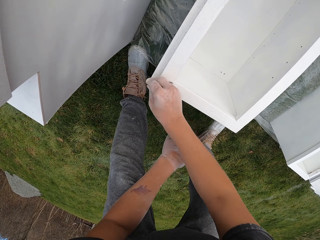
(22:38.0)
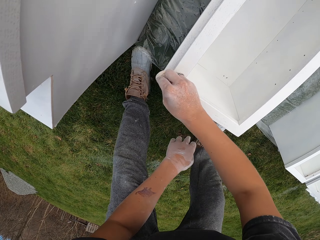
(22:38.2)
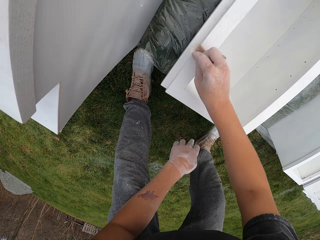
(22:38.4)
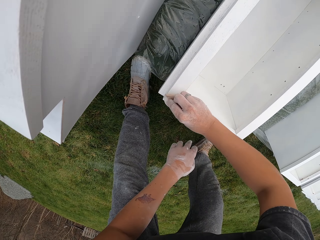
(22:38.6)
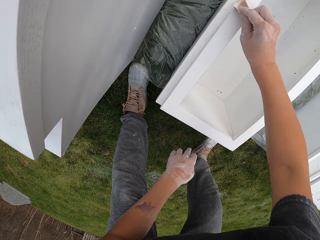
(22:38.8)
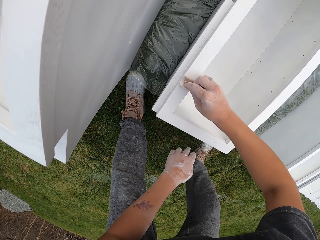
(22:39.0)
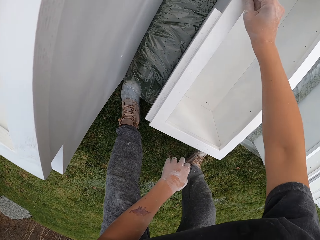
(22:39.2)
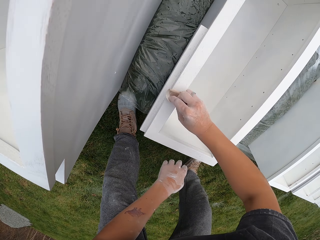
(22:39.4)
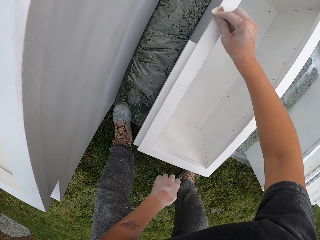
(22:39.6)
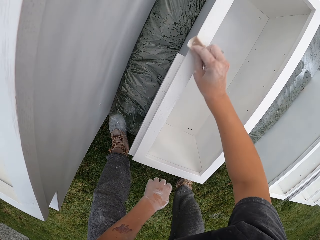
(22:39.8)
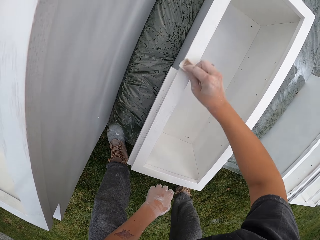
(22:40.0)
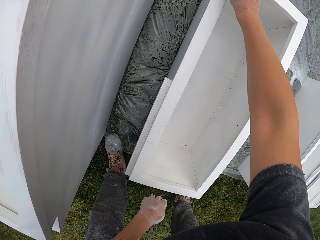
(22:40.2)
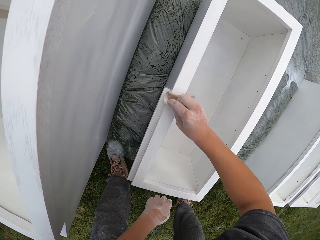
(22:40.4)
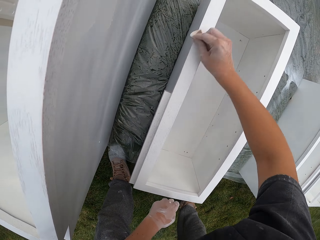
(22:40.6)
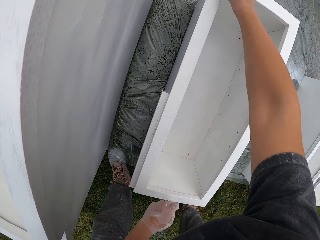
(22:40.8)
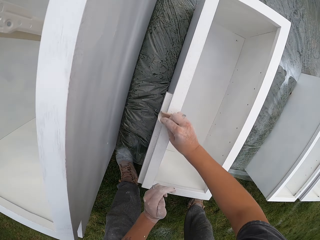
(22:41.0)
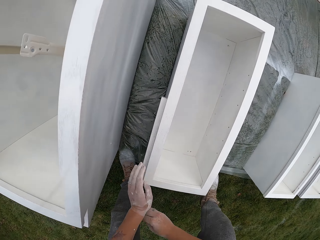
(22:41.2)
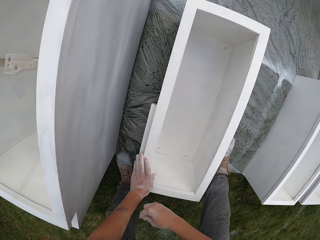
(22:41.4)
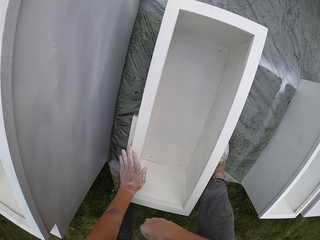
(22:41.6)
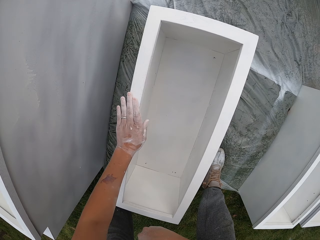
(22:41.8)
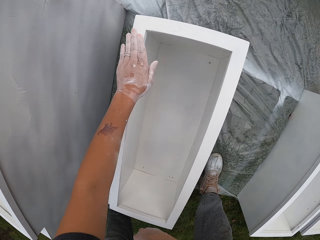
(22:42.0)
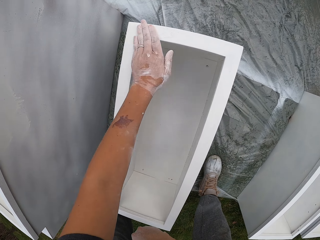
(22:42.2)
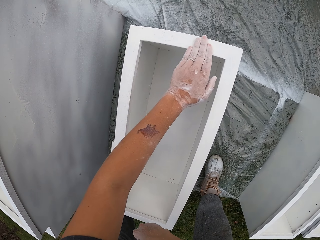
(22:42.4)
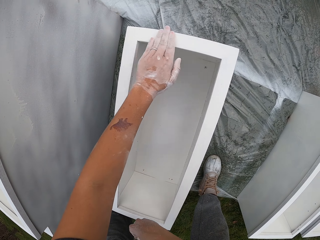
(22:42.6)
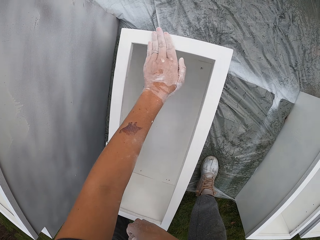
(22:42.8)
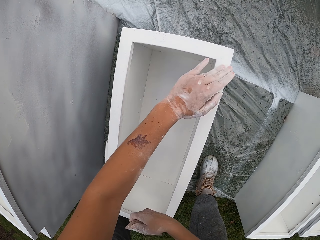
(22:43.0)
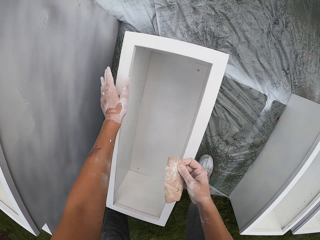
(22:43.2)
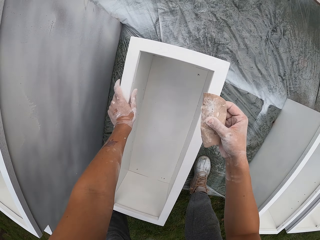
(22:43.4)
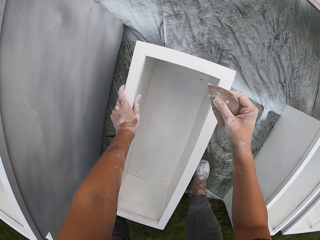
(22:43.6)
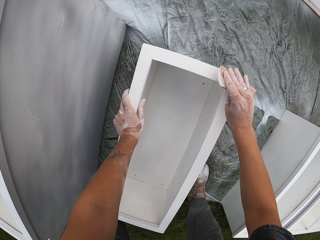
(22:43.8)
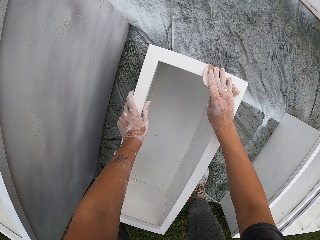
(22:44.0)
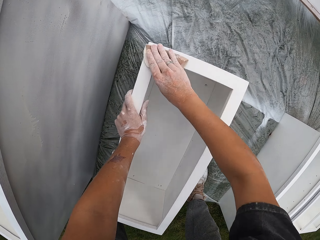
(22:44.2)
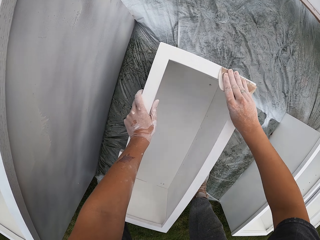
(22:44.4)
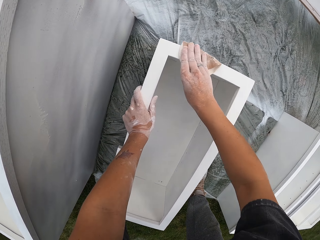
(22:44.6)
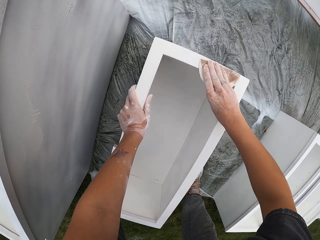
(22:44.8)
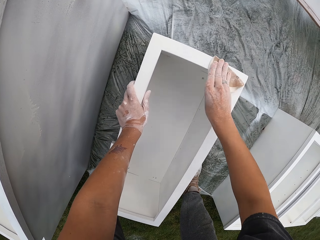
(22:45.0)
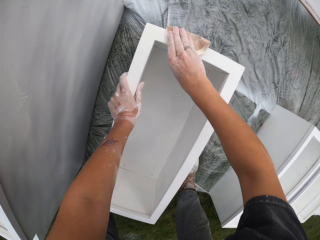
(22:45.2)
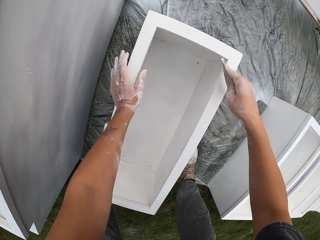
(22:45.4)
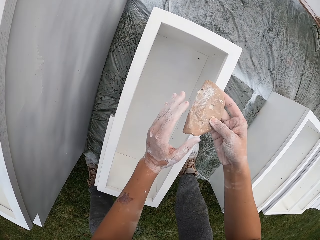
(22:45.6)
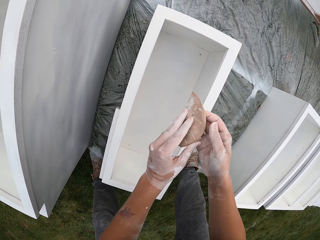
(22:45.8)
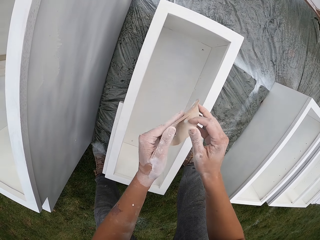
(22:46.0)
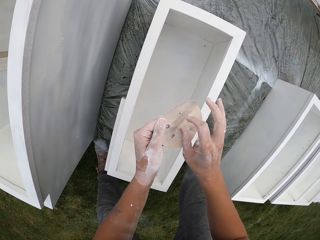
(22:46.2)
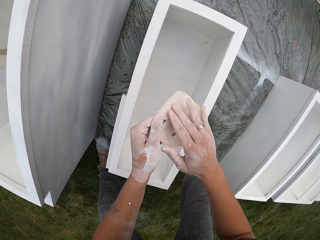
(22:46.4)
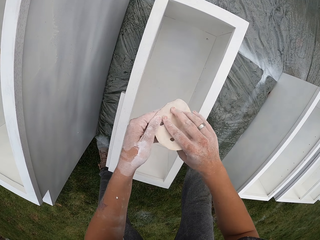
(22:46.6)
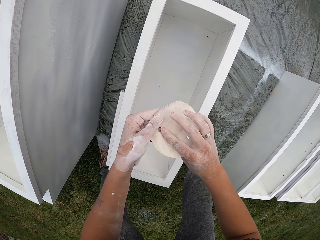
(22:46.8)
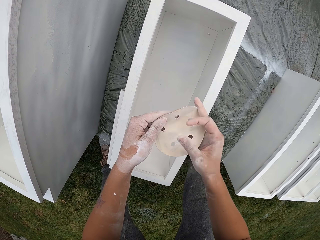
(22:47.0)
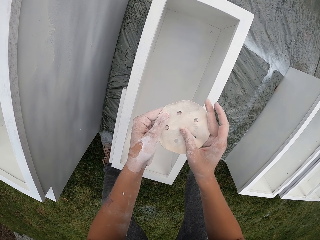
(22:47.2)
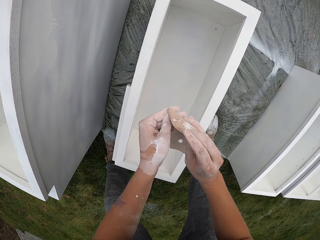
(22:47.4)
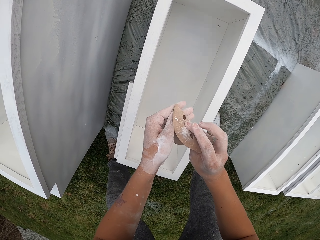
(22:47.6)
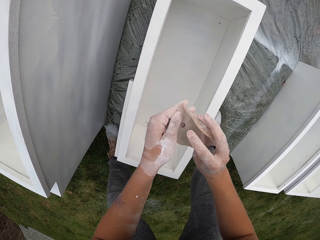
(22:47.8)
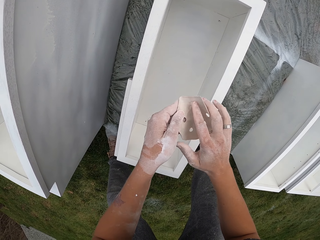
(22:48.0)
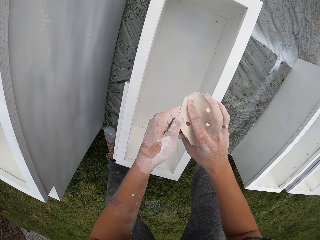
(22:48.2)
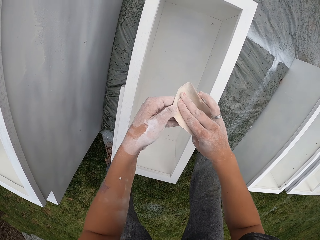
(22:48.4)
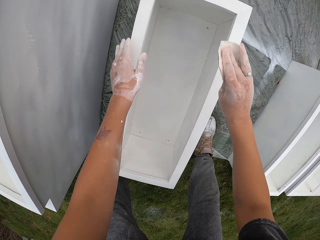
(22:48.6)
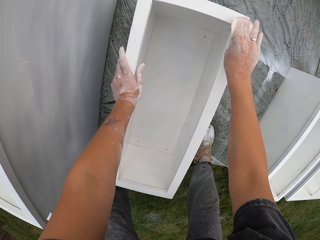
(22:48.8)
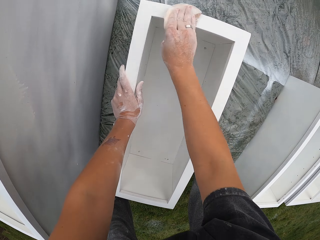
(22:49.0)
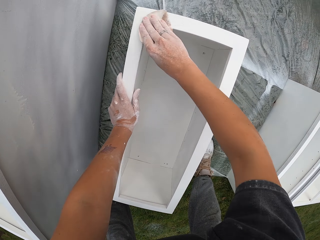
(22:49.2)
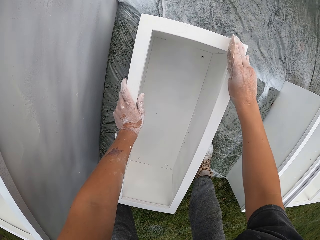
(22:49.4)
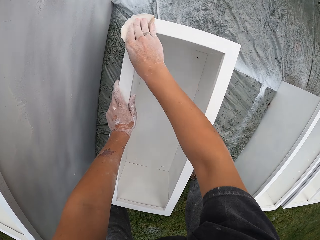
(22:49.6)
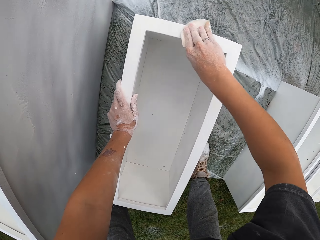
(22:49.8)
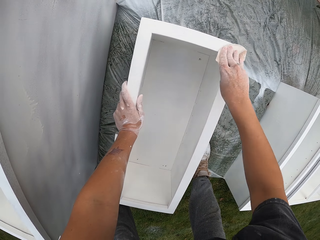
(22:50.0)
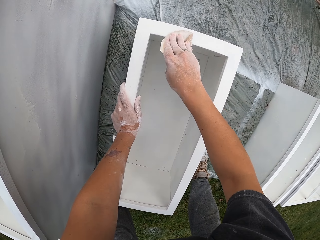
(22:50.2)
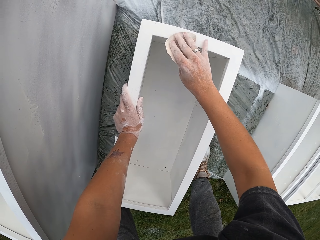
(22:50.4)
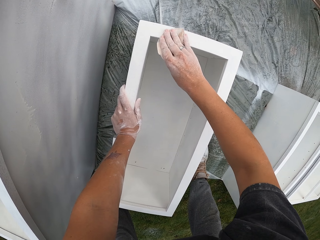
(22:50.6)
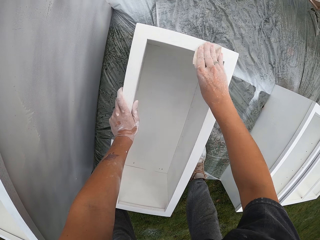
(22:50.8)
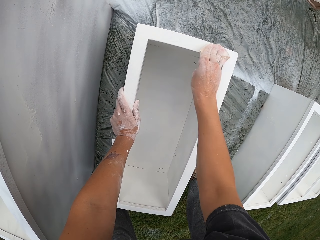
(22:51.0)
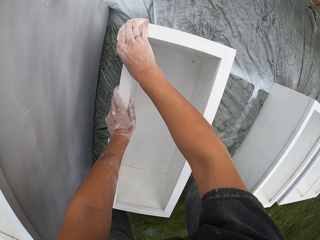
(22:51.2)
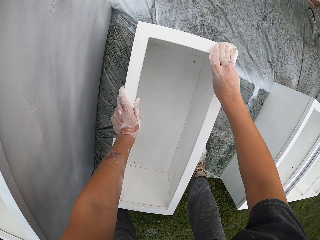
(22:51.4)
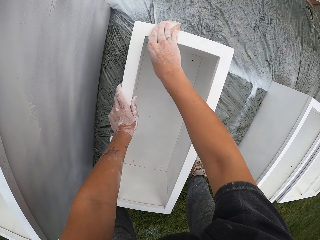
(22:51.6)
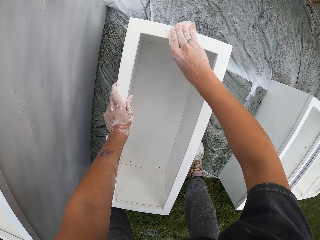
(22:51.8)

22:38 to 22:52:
The camera wearer touches the cupboard or drawer with the left hand. He lifts the sandpaper and smoothens the cupboard with the sandpaper. He removes the left hand from the drawer and stops smoothing the drawer. He adjusts a sander on his hands. He holds the sandpaper with both hands and holds the drawer with the left hand. He sands a piece of wood with the sander.

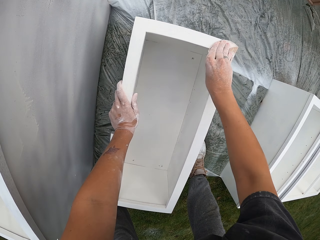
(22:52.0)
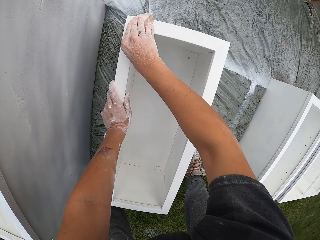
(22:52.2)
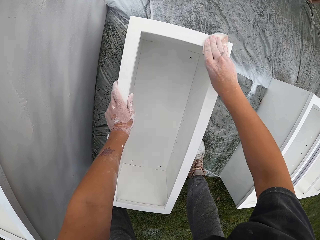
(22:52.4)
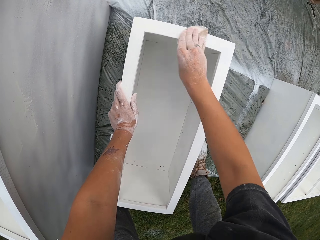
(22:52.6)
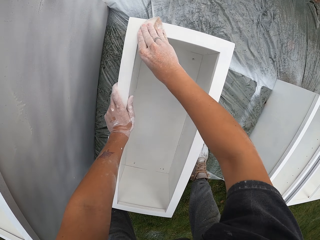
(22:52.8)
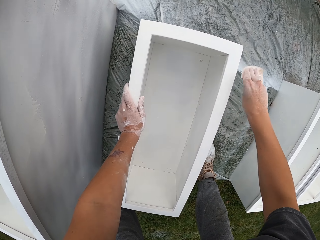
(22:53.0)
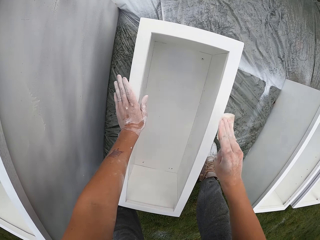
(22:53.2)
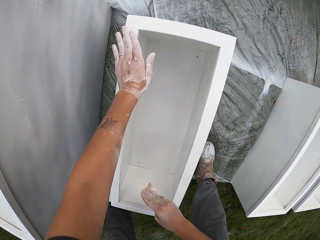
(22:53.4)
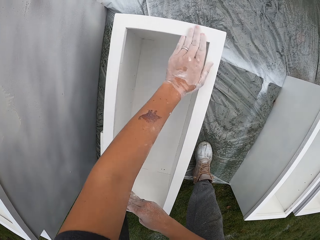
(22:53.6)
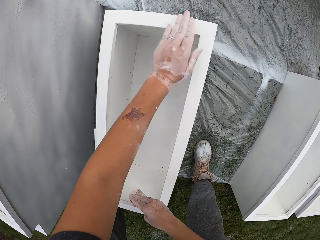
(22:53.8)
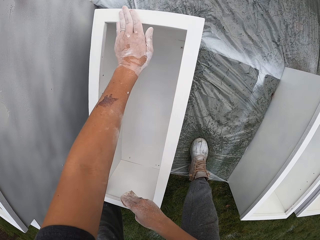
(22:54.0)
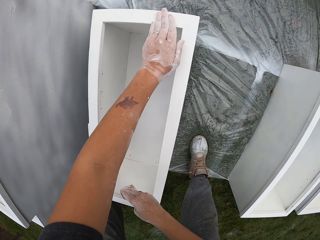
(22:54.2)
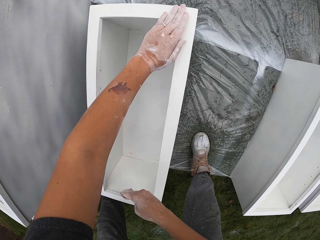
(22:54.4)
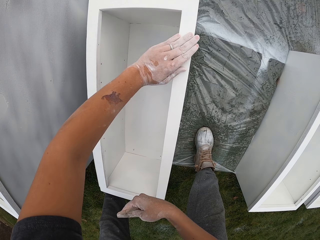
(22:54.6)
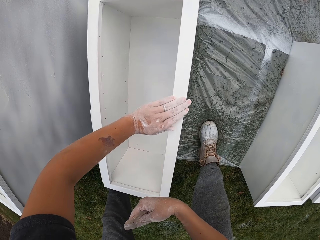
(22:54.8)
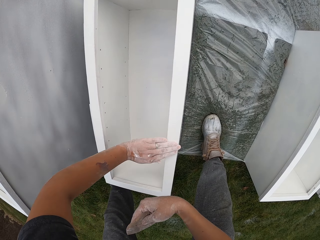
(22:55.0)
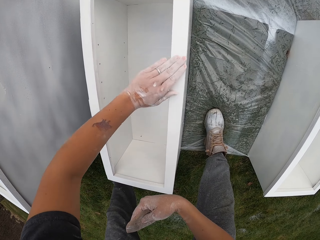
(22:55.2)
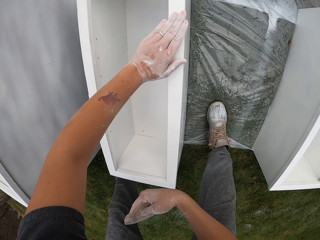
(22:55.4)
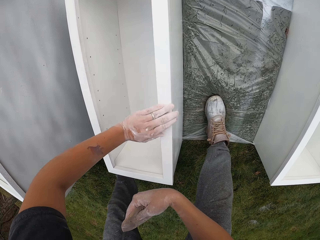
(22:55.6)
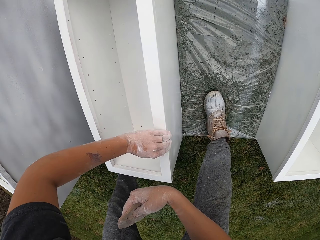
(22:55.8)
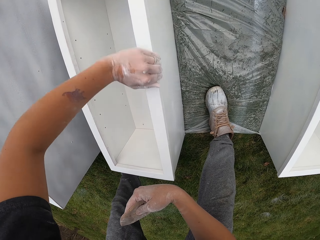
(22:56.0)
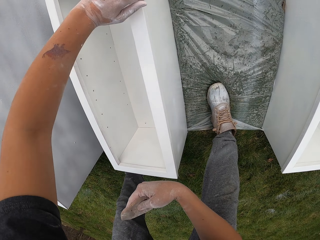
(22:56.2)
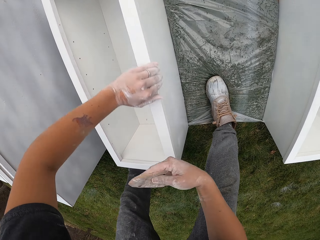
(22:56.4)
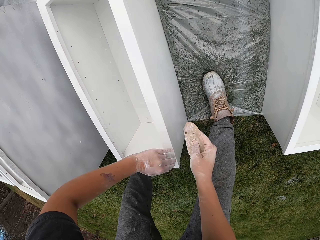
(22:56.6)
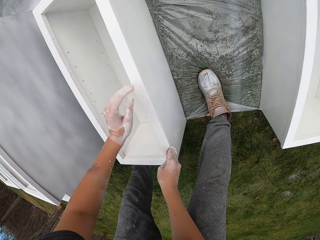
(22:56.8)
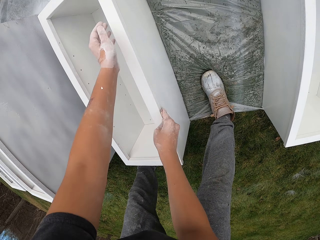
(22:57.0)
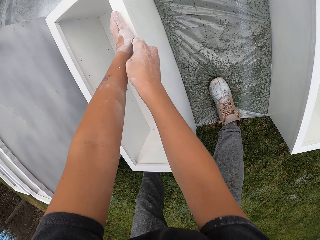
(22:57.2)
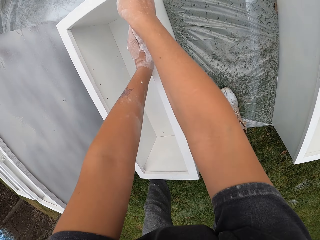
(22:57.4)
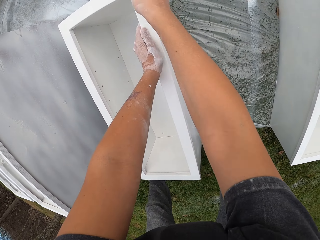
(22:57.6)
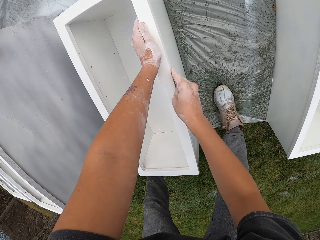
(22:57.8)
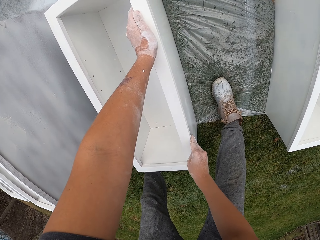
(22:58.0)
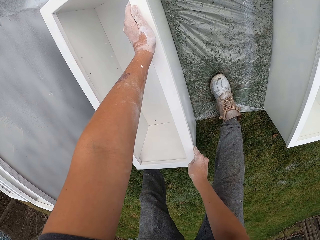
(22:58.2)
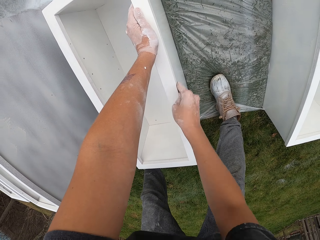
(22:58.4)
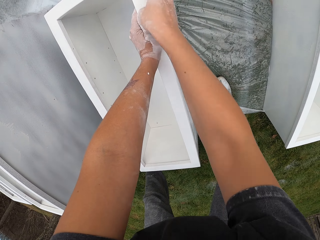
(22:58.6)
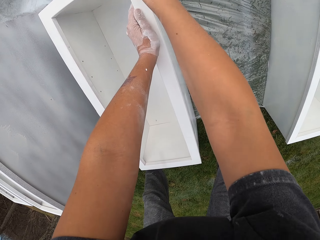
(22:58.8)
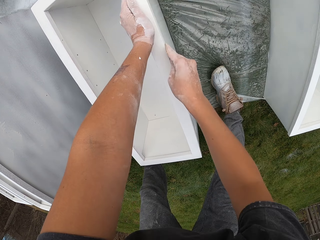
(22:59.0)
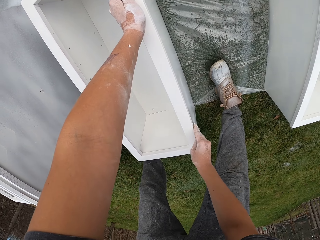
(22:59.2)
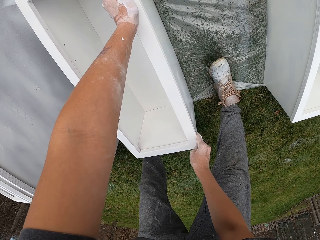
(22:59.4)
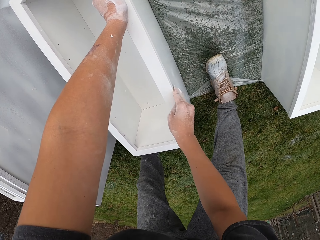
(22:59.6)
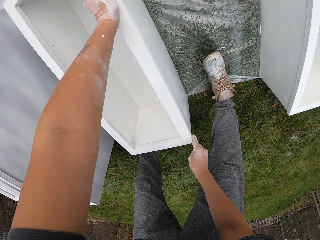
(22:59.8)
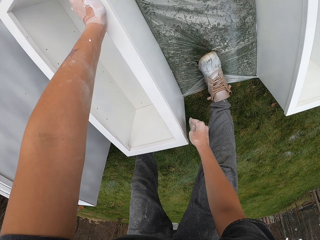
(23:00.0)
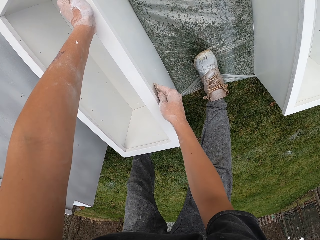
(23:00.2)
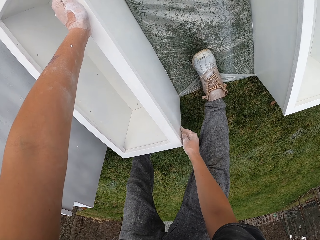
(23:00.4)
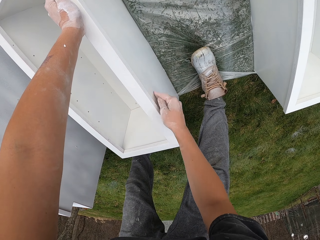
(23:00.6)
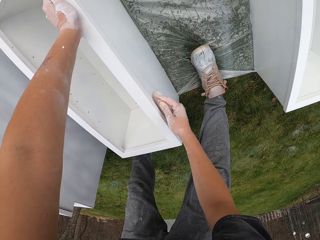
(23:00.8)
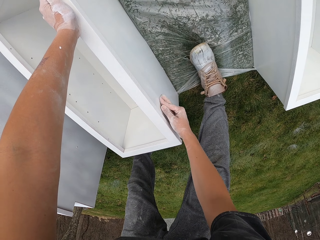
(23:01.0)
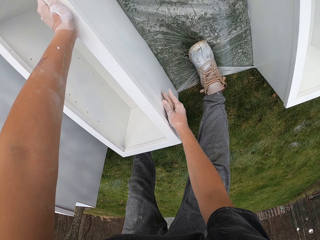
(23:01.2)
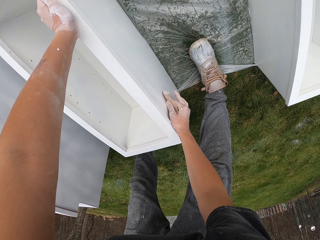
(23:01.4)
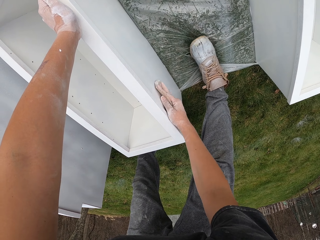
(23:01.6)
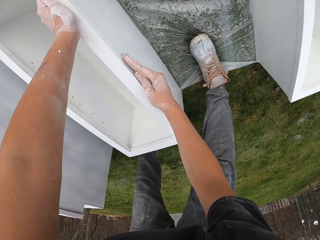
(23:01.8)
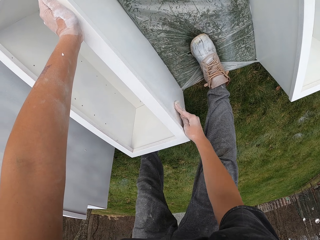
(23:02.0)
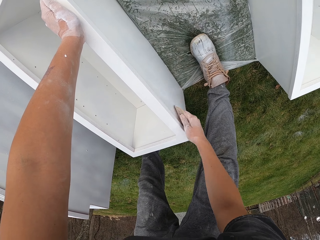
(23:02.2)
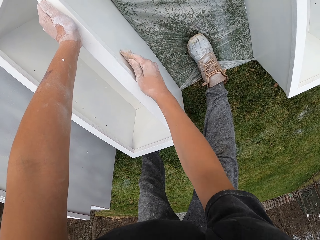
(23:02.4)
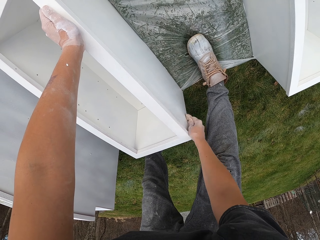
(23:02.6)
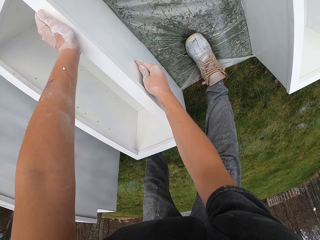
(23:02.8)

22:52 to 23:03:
The camera wearer removes the left hand from the drawer and wipes the drawer with the left hand. They stop wiping. They sand a piece of wood with a sander.
